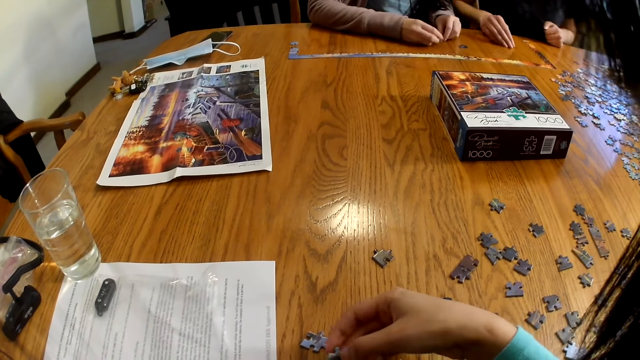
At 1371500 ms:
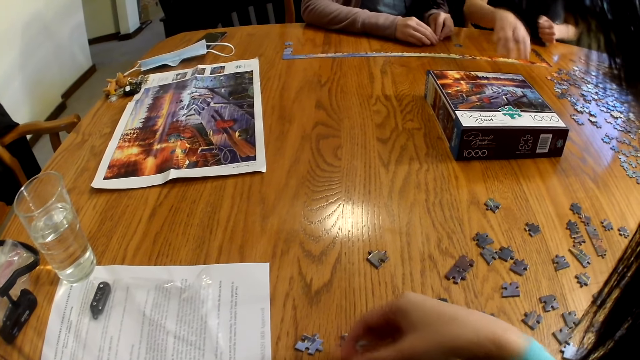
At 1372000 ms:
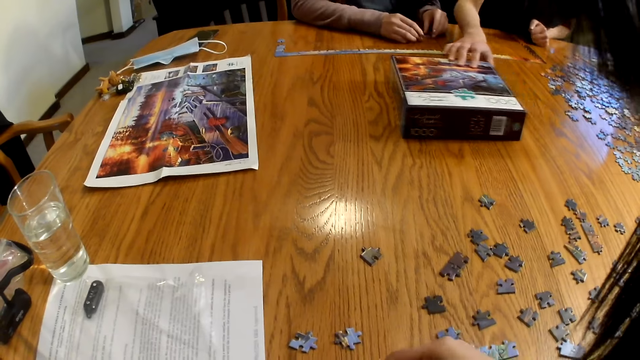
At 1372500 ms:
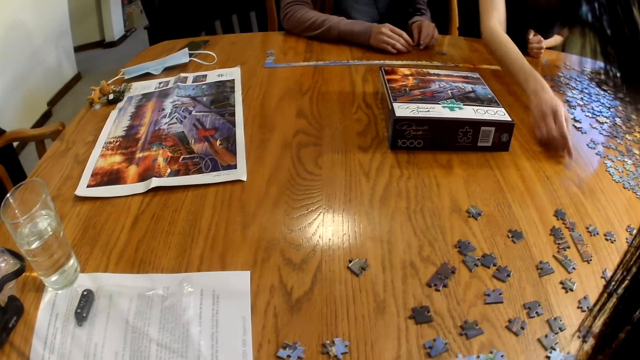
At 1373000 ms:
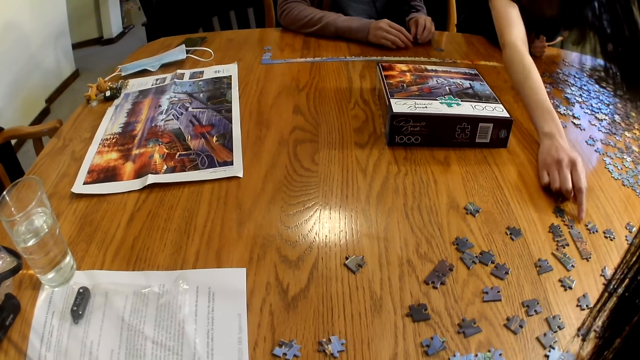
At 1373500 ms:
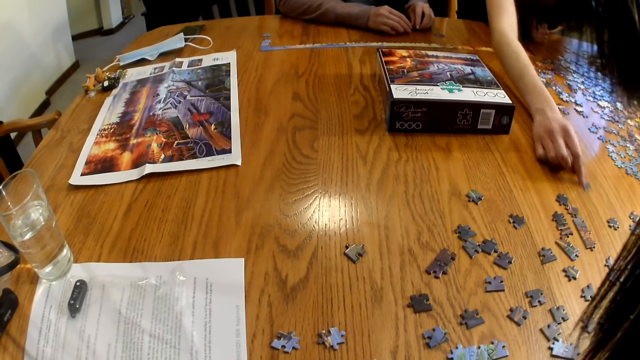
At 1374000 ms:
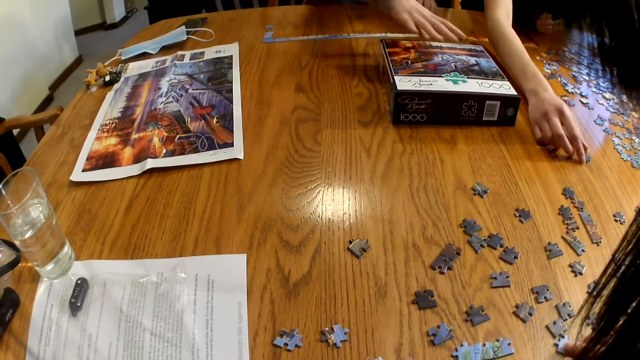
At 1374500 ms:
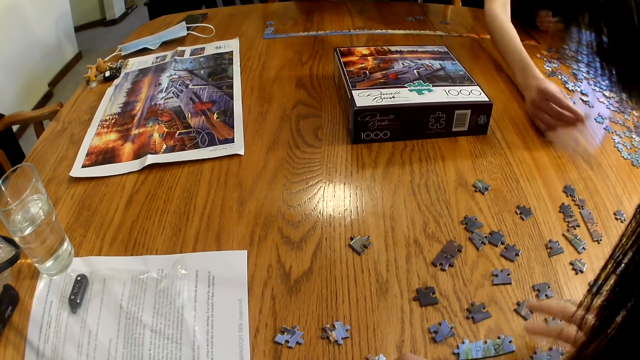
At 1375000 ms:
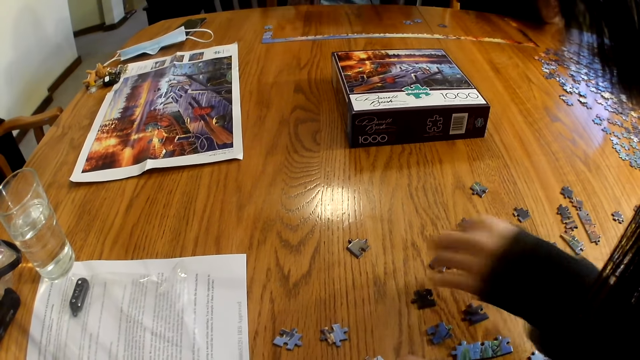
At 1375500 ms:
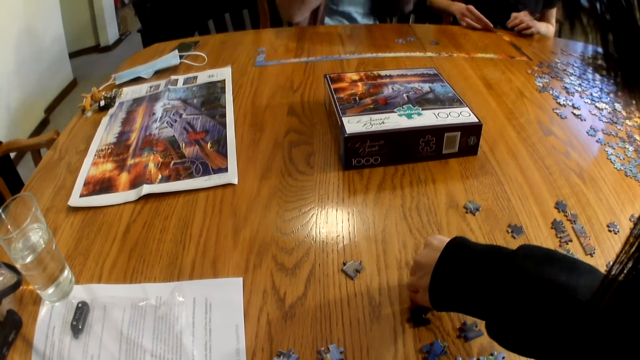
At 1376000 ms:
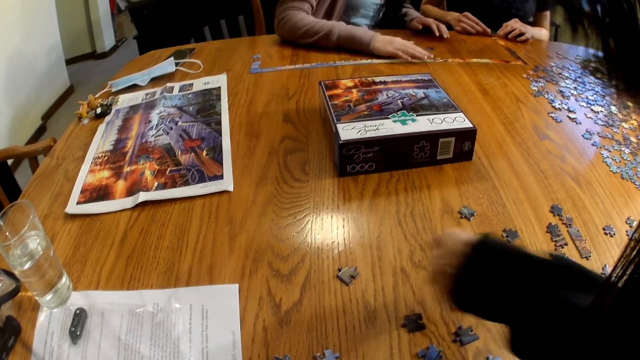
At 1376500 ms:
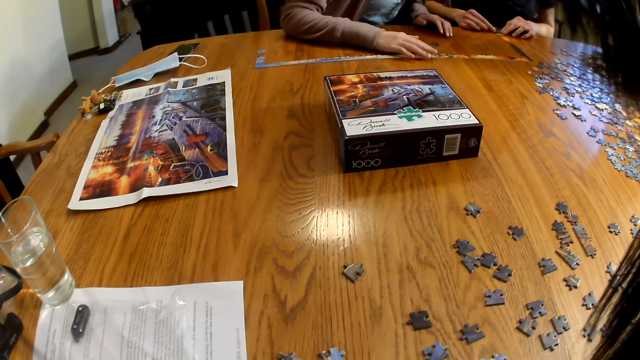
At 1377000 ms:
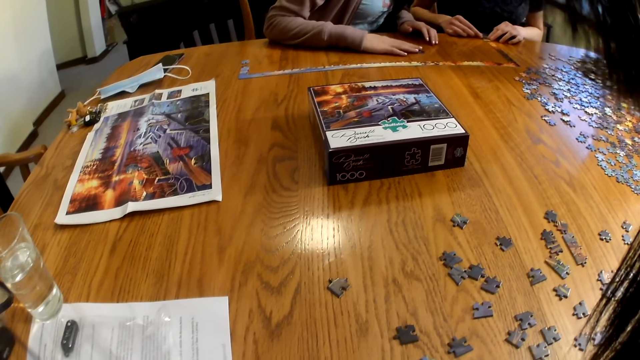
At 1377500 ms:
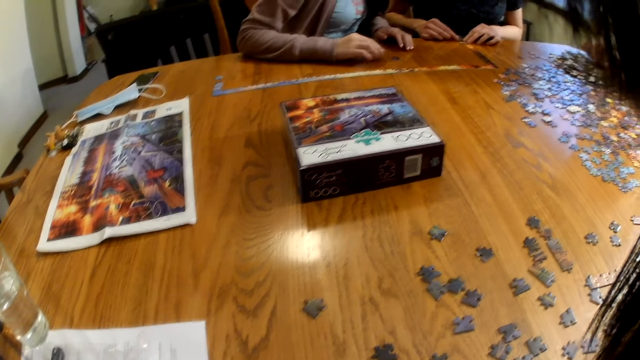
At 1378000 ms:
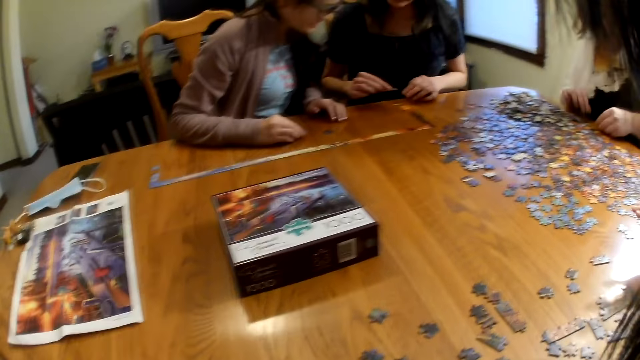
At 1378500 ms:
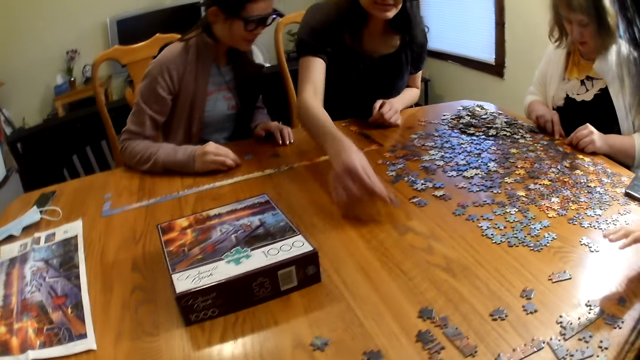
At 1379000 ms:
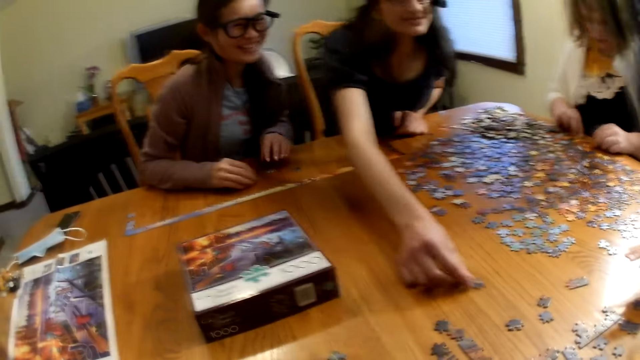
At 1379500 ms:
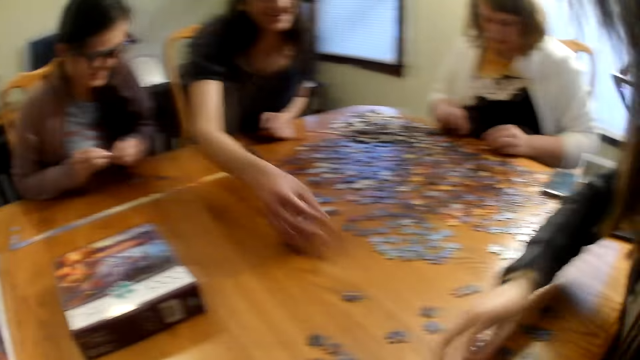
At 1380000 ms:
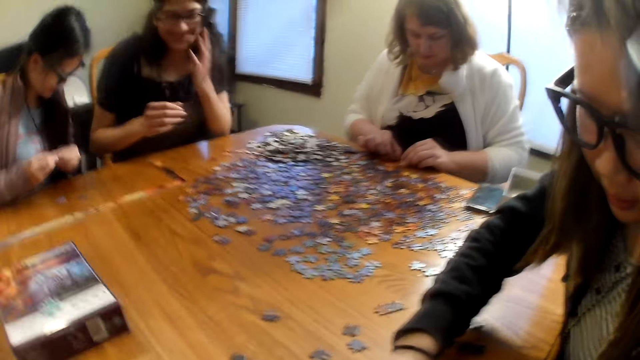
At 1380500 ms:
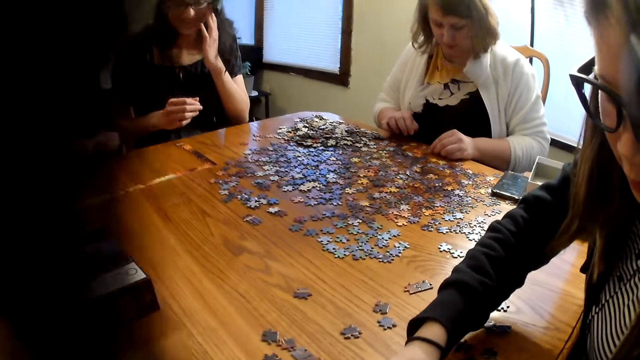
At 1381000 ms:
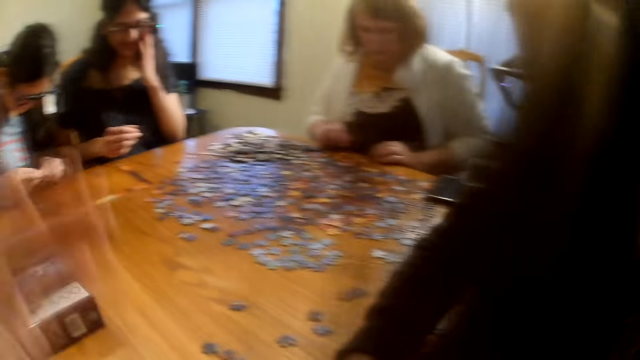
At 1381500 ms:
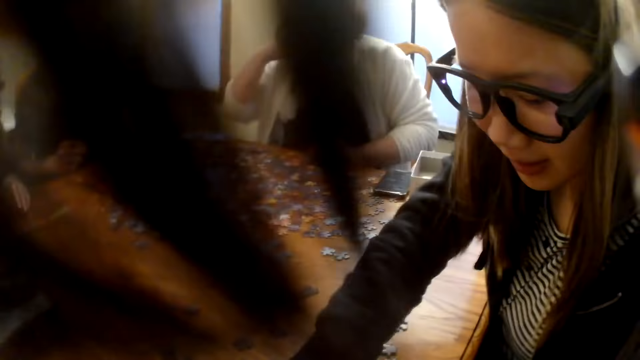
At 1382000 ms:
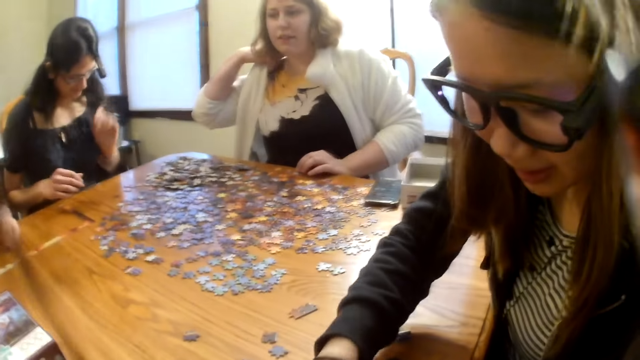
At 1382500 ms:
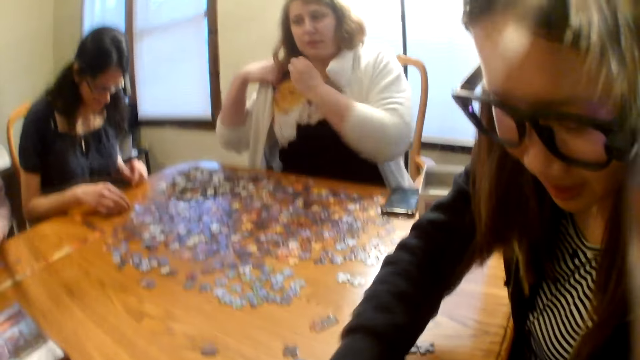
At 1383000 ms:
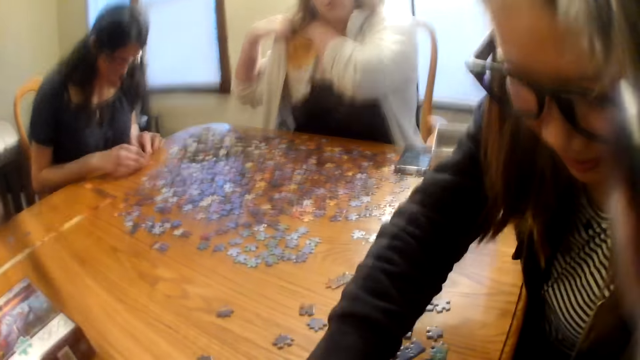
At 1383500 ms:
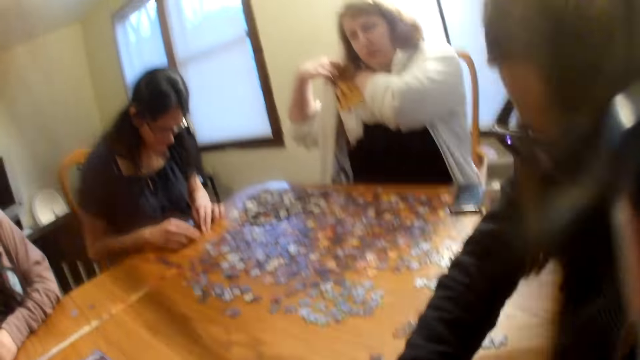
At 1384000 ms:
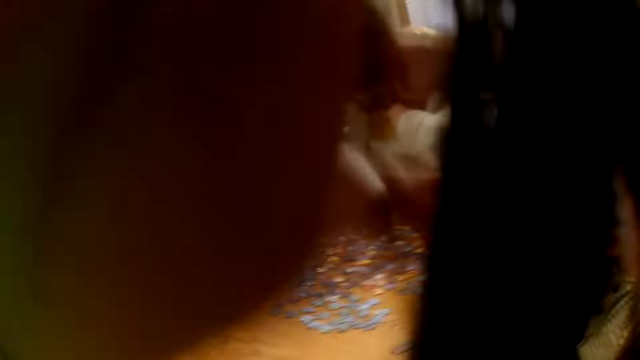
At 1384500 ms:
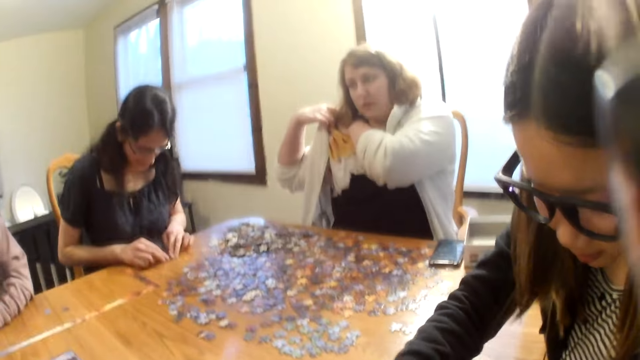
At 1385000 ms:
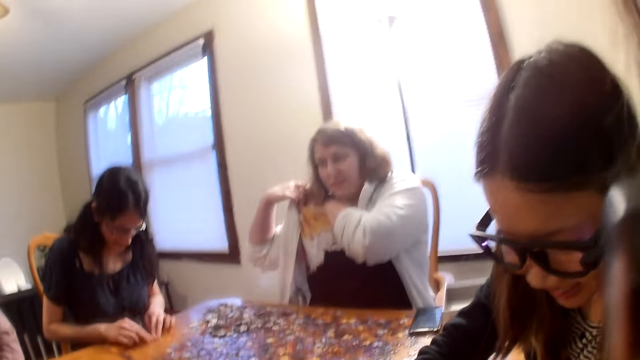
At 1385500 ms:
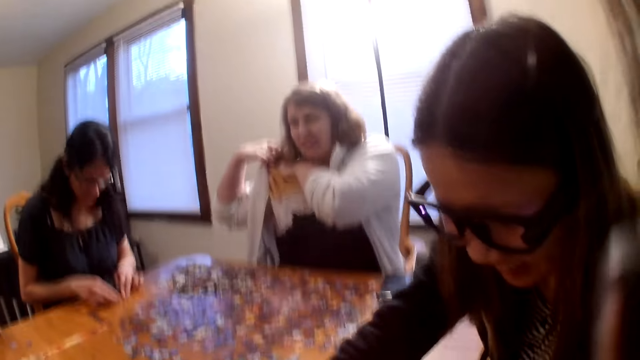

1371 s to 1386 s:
The camera wearer speaks. A woman picks up a piece from the table. Another woman moves the box on the table. The camera wearer picks up a piece from the table and speaks. The first woman places a piece on the table. A third woman moves a piece on the table. The camera wearer speaks. A fourth woman scratches her back.

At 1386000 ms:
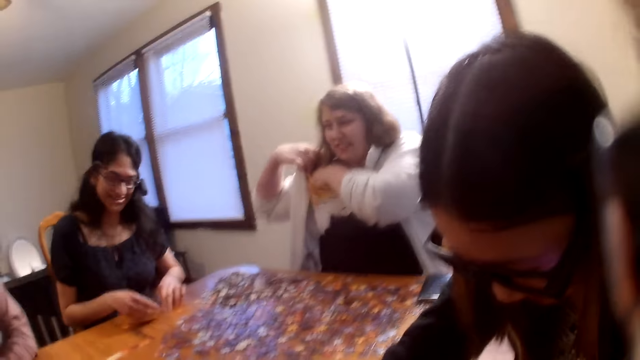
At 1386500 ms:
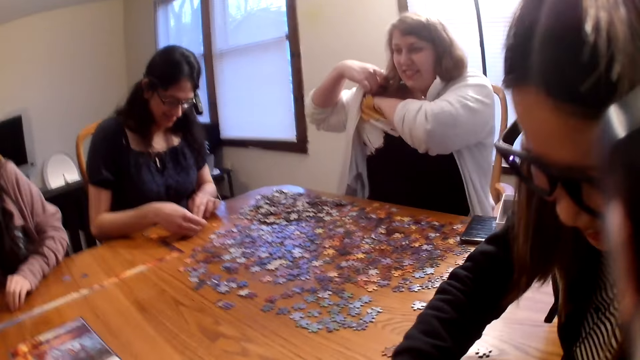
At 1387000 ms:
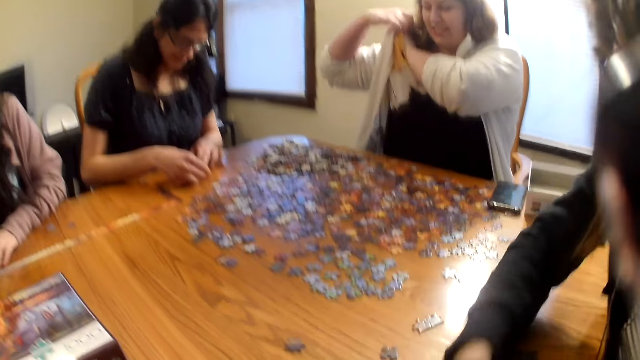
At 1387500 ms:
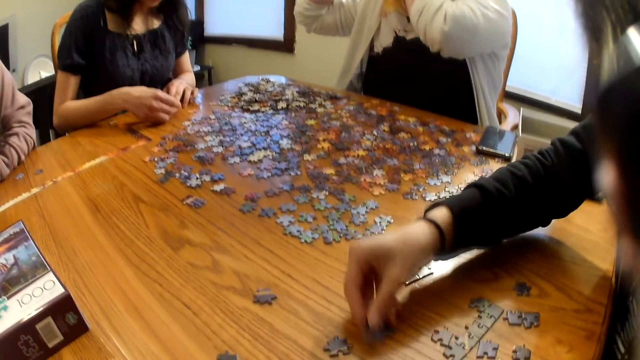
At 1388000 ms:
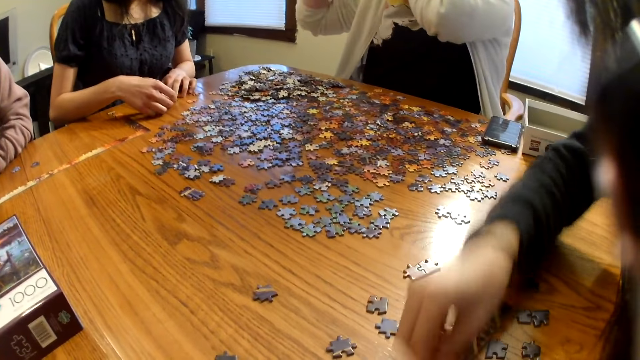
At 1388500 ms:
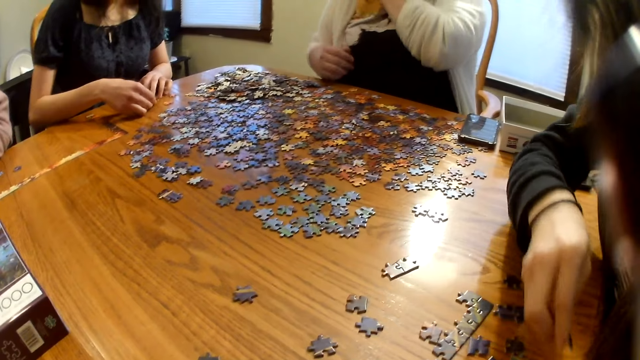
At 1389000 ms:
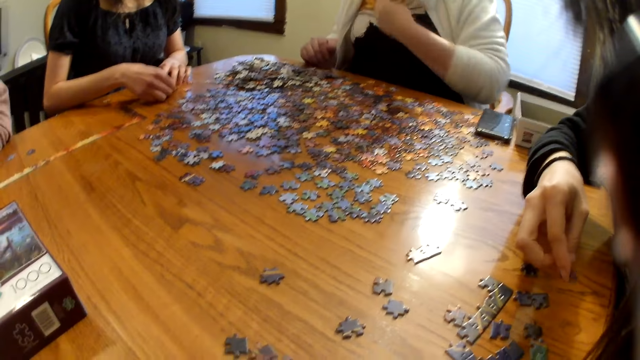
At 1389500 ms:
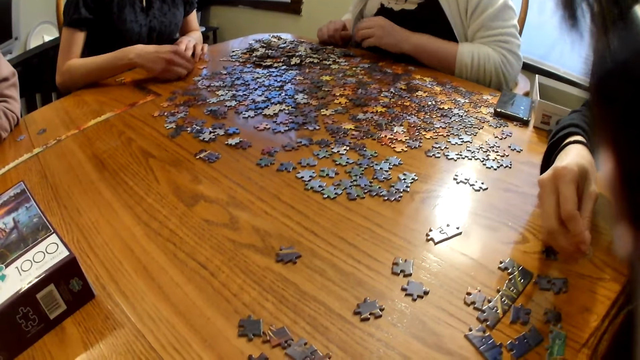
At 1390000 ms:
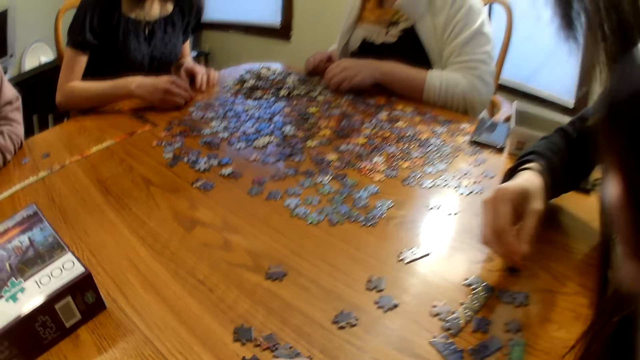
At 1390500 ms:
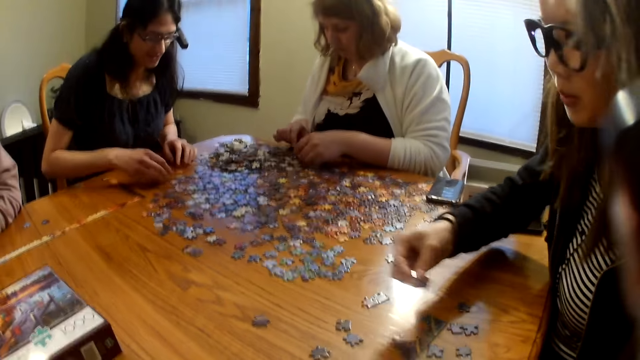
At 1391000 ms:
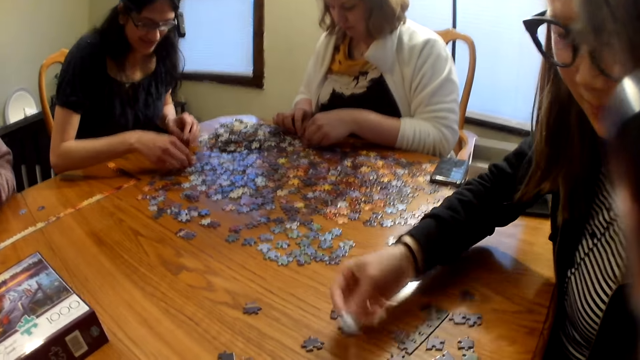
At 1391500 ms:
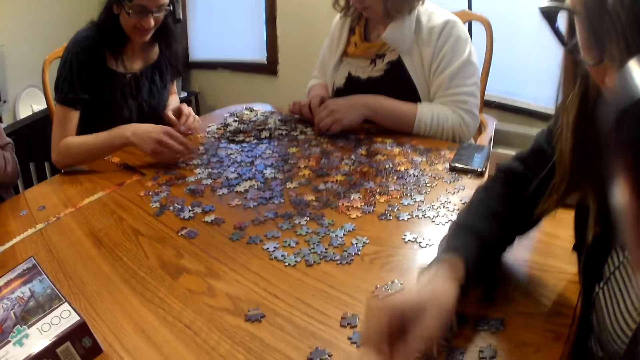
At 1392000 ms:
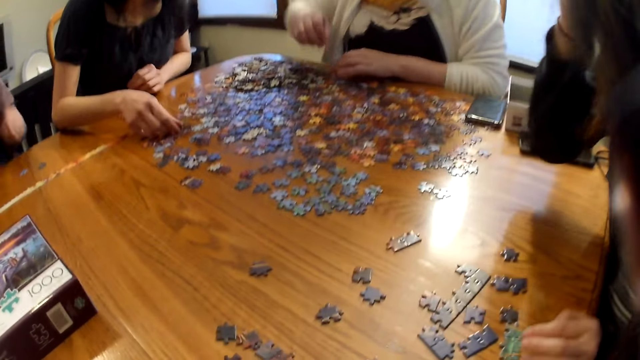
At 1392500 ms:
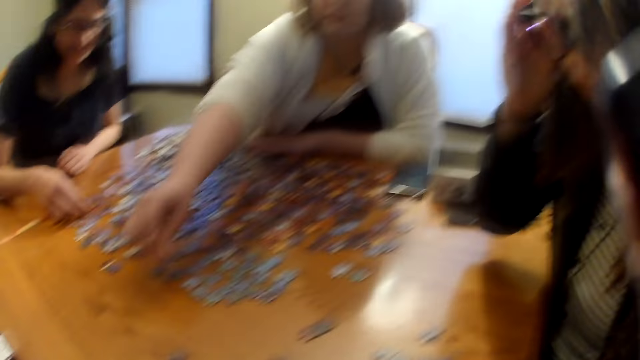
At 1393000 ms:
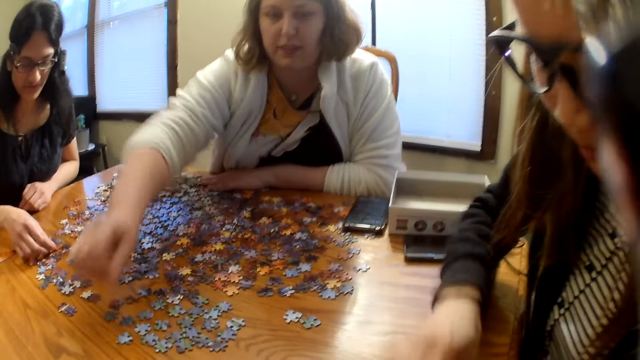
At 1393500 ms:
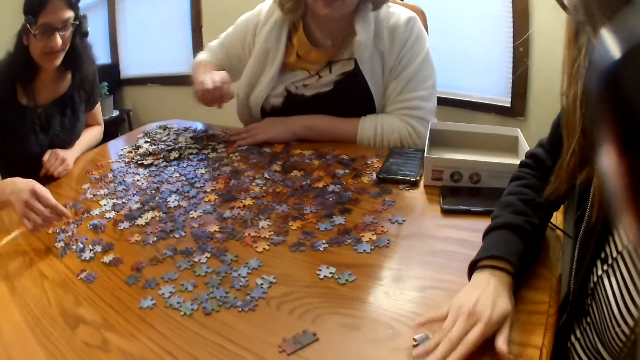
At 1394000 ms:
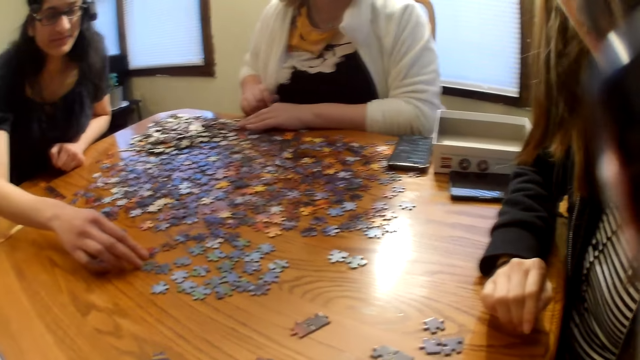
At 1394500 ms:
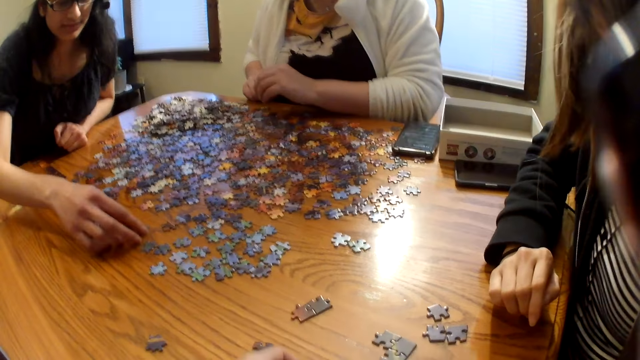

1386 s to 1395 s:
A woman moves the piece on the table. Another woman joins the pieces on the table. The first woman picks up a piece from the table and speaks. A third woman picks up a piece from the table. The second woman picks up a piece from the table.
